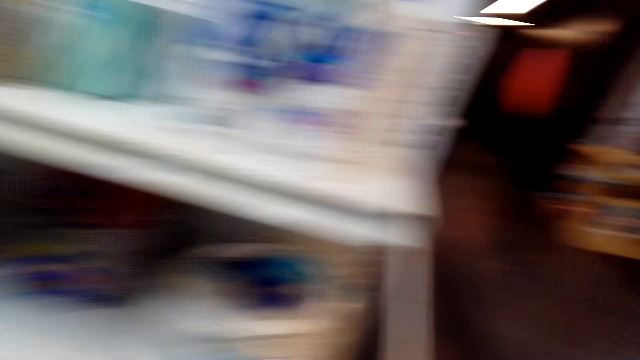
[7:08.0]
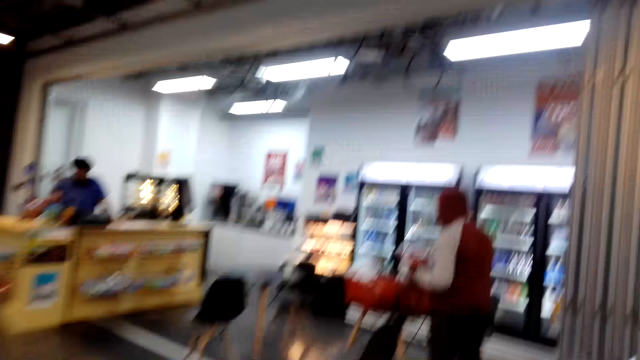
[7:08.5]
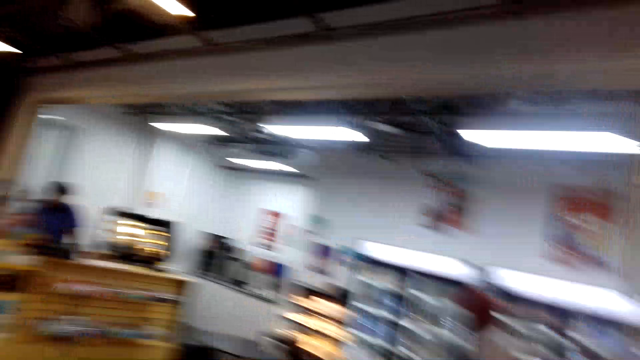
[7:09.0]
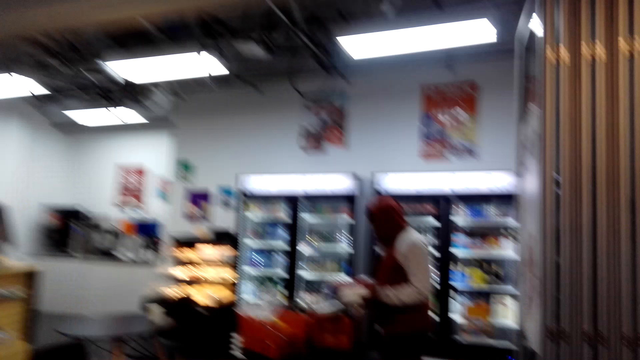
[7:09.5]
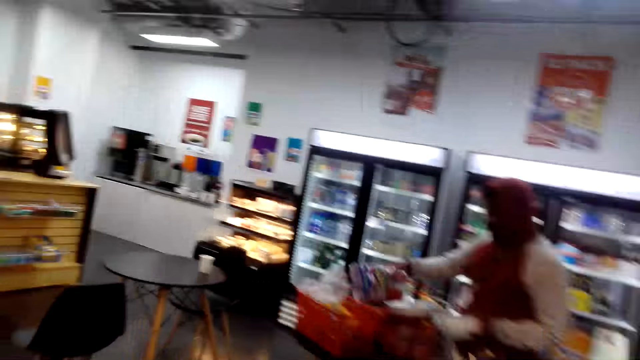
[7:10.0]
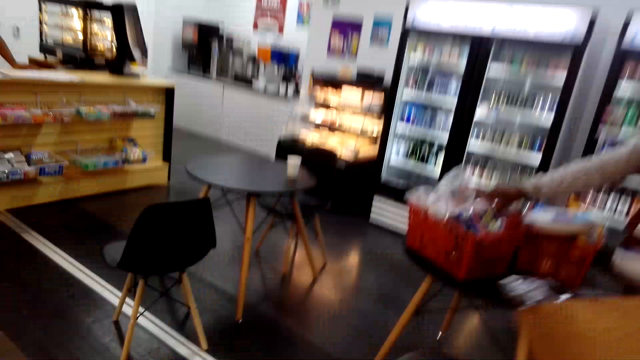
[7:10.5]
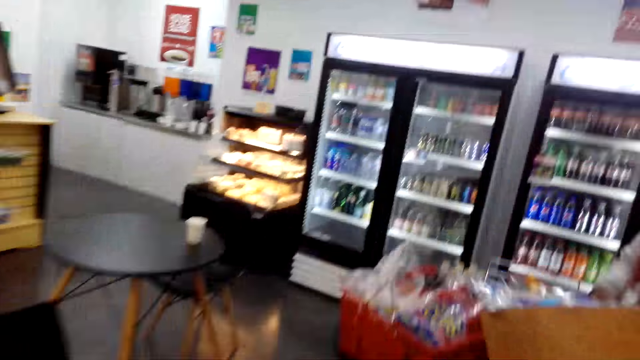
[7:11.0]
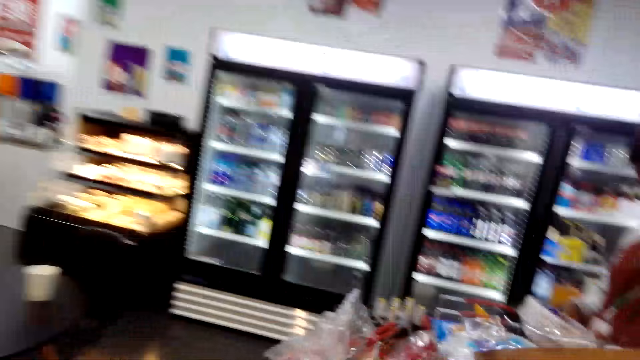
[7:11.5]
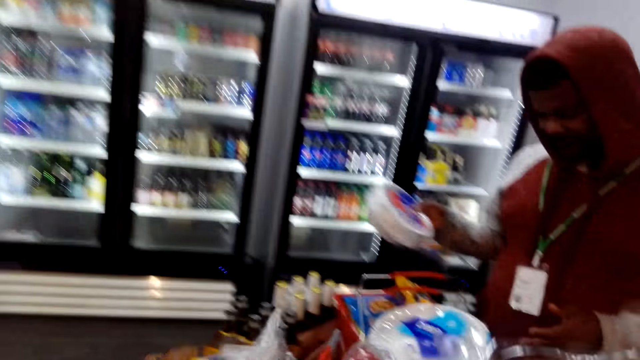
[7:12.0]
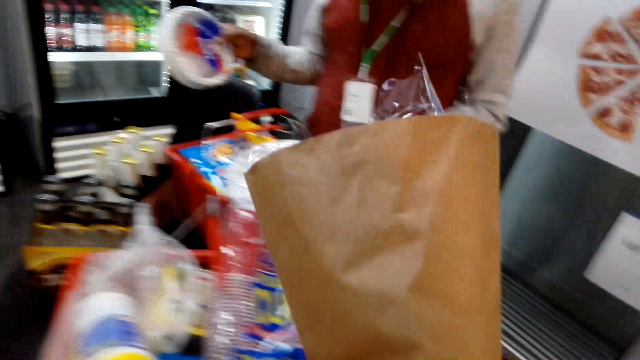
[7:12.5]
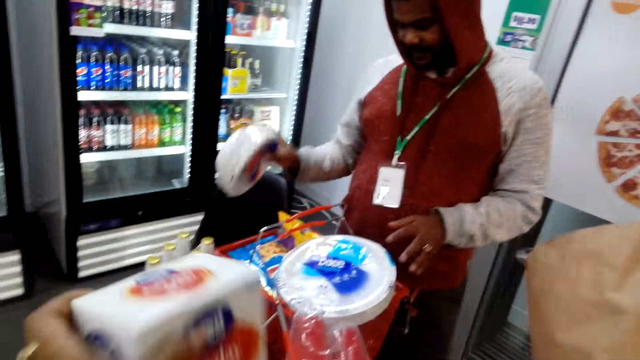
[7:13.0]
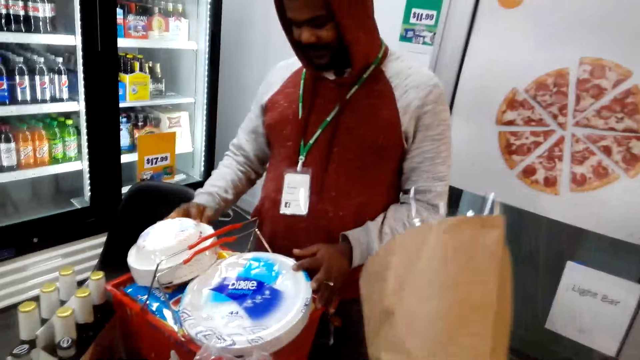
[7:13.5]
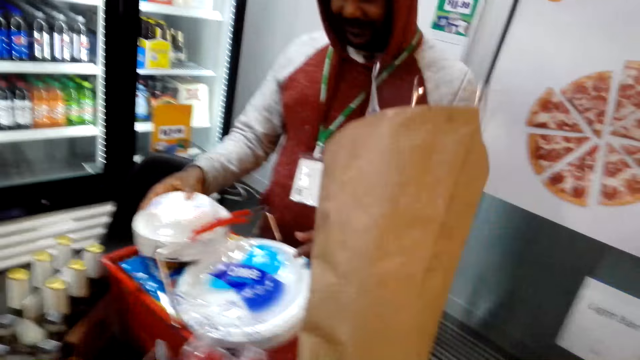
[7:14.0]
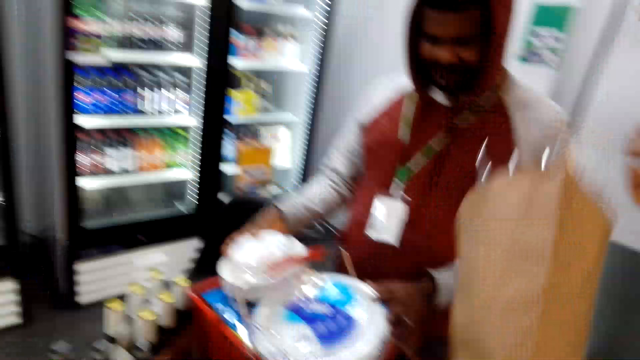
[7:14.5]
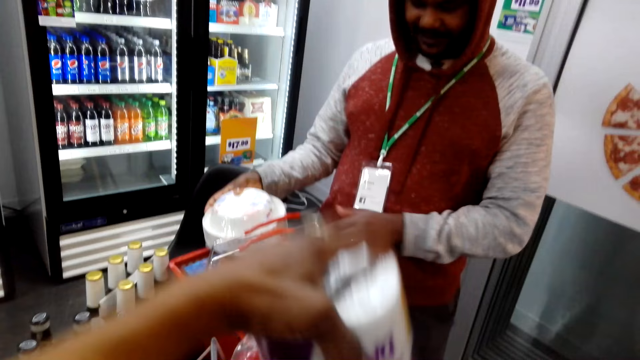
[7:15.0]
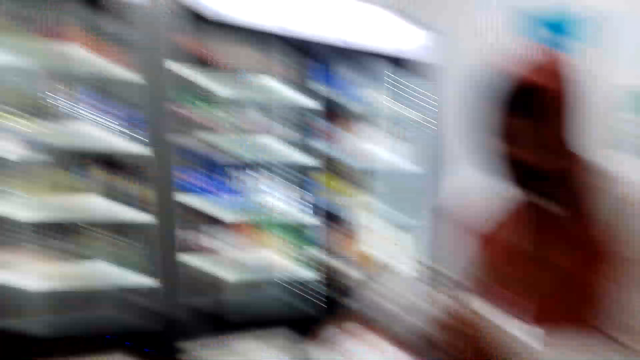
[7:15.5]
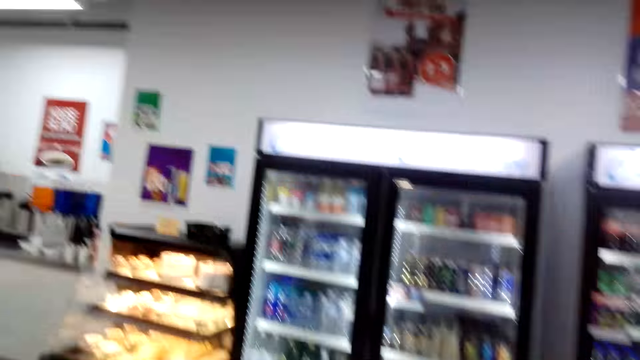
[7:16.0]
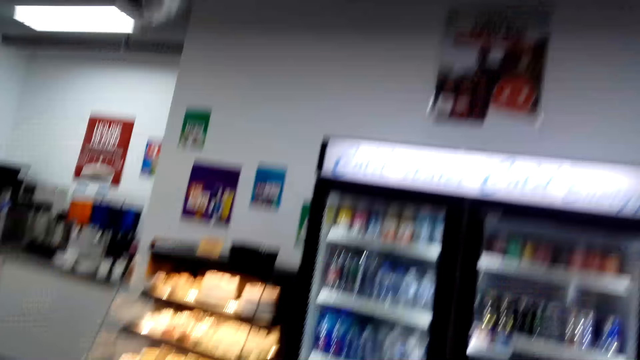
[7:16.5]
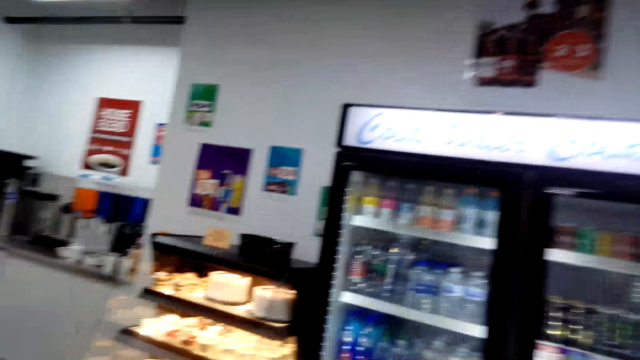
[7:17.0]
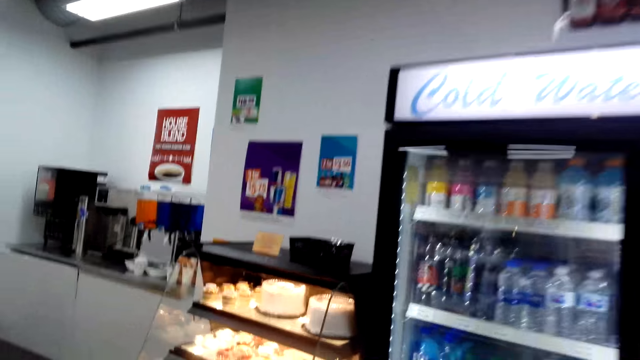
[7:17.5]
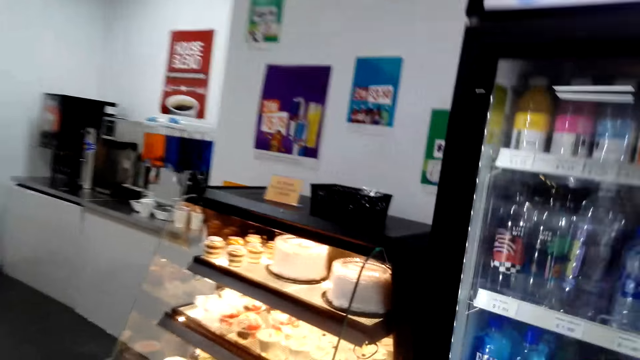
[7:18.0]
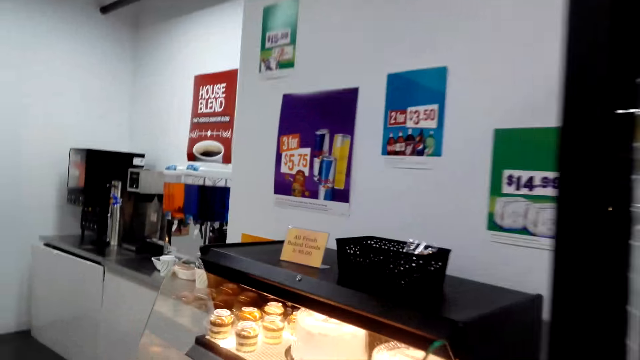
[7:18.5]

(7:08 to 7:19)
The camera wearer walks around the supermarket. A man places the tissues in the supermarket carrier. The camera wearer places the items in the supermarket carrier. The man places plastic plates in the supermarket carrier. The camera wearer places the items in the supermarket carrier. They walk around the supermarket.

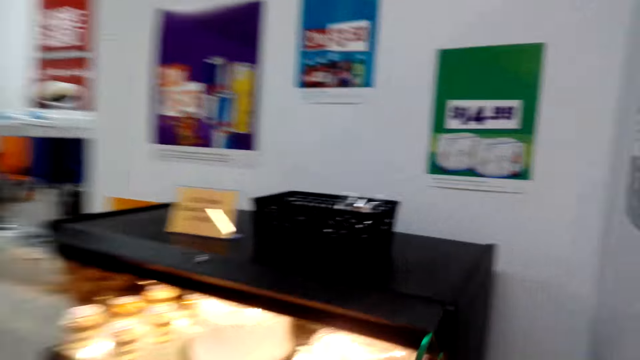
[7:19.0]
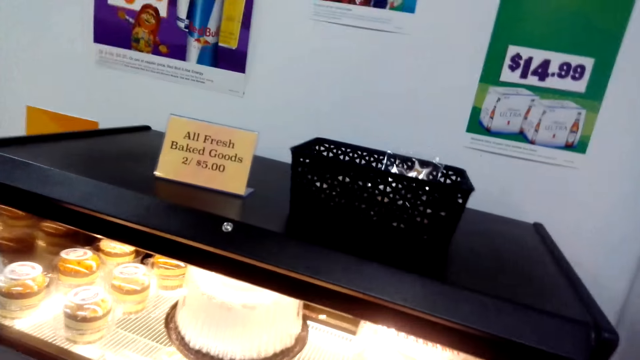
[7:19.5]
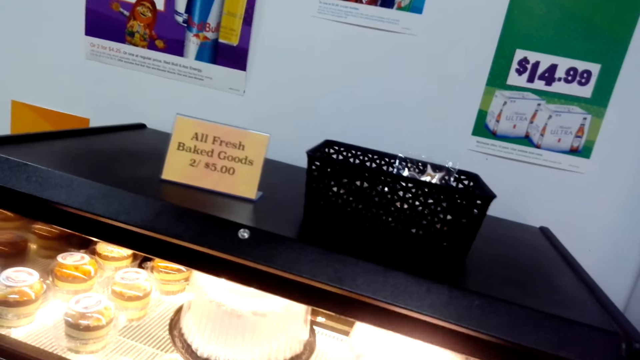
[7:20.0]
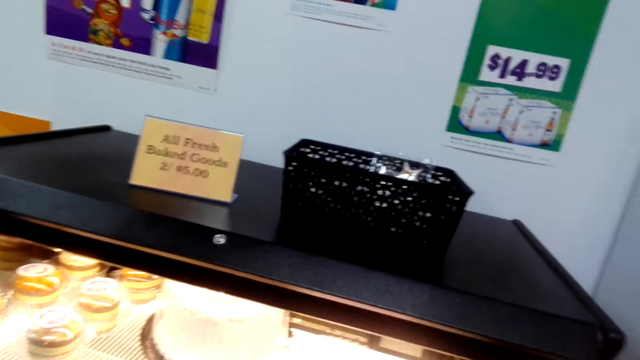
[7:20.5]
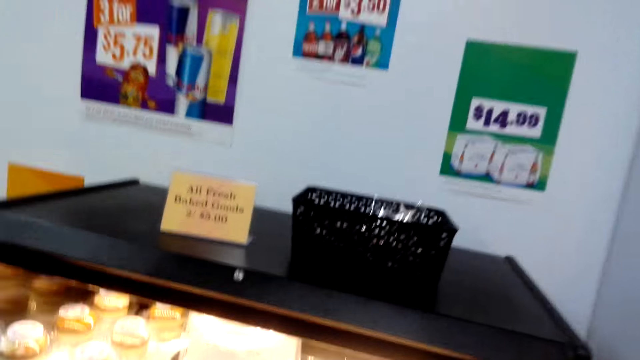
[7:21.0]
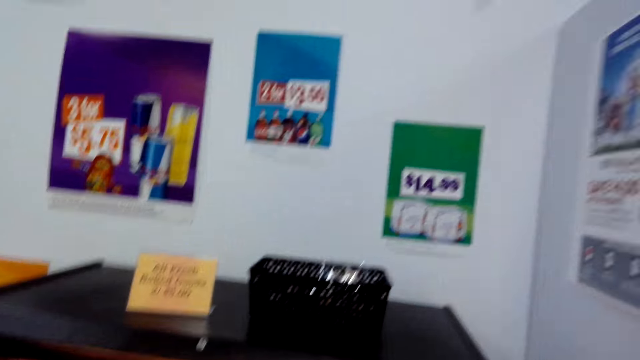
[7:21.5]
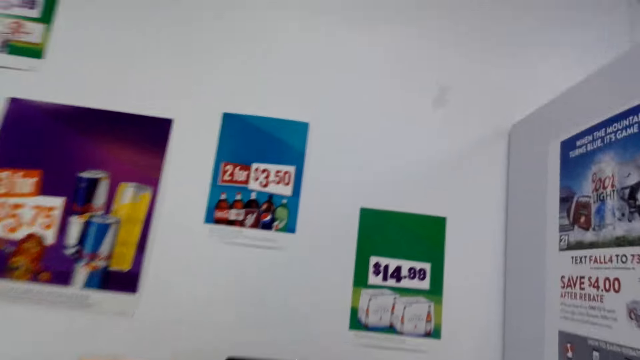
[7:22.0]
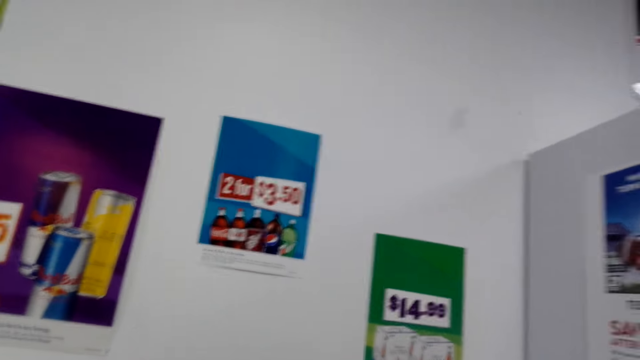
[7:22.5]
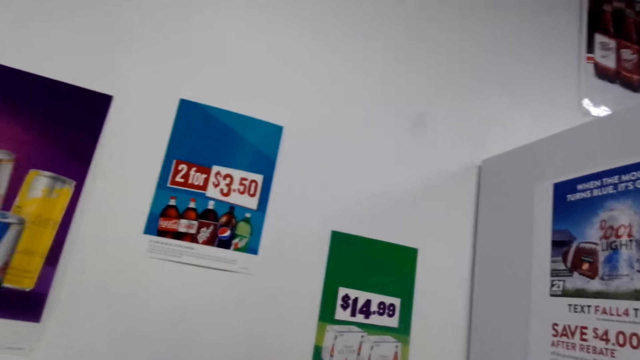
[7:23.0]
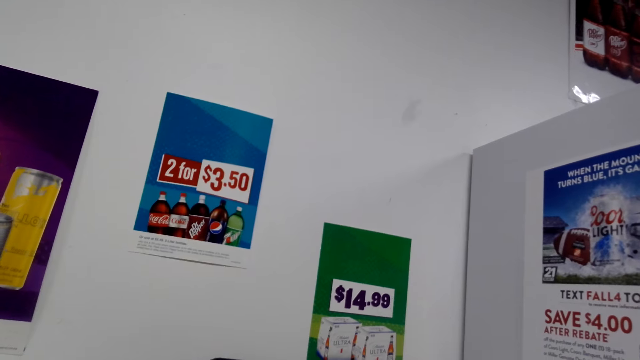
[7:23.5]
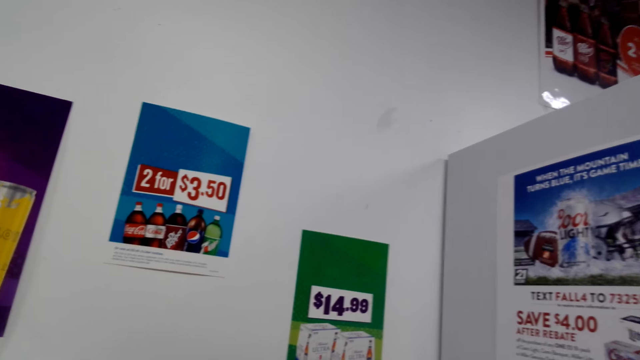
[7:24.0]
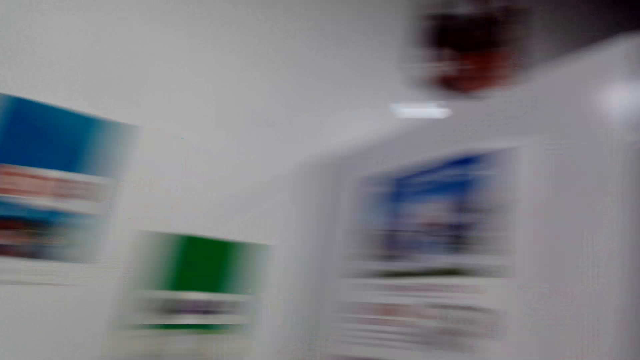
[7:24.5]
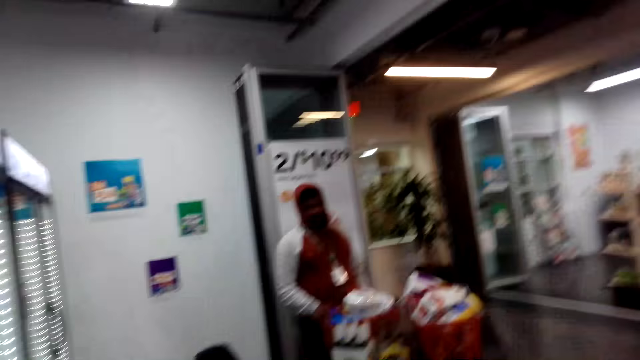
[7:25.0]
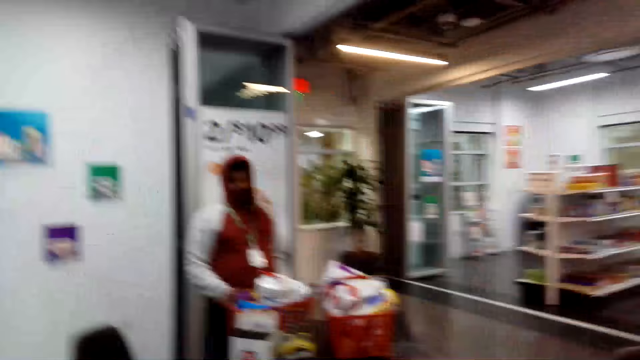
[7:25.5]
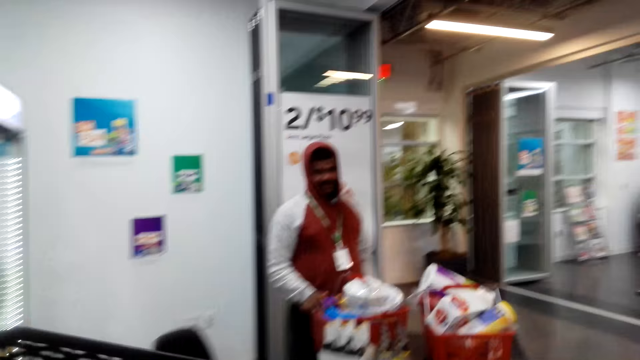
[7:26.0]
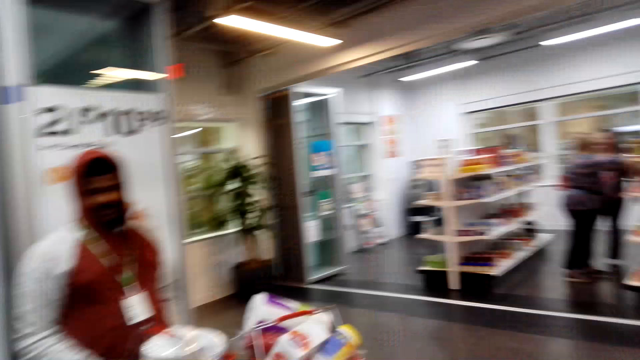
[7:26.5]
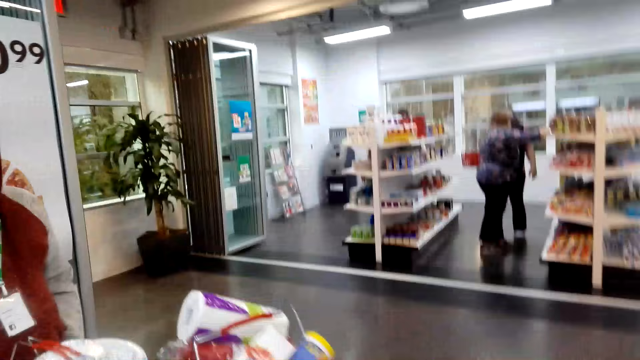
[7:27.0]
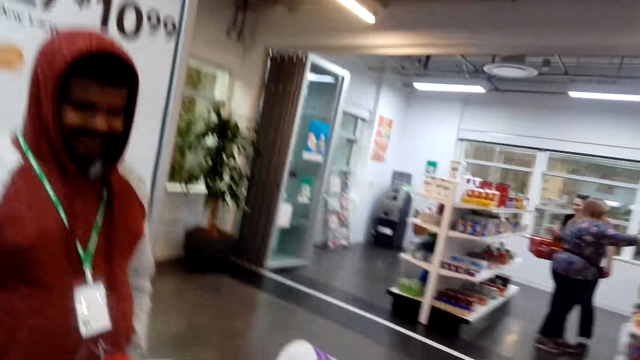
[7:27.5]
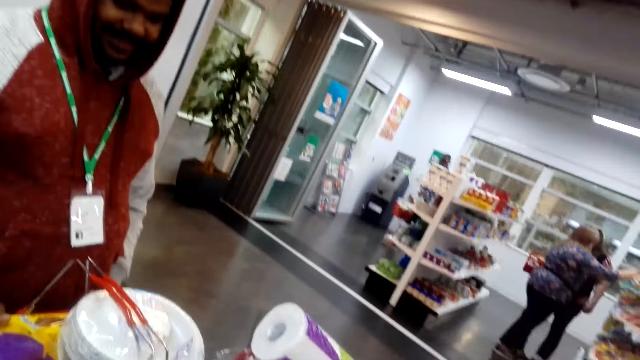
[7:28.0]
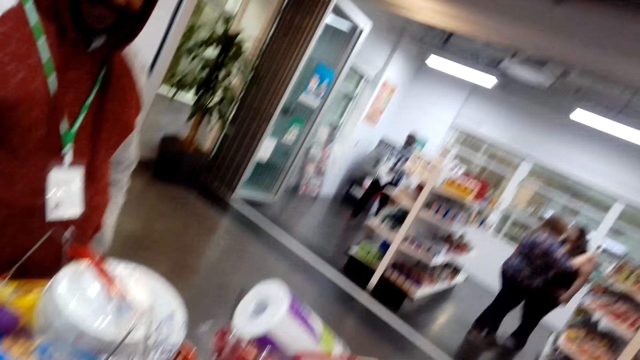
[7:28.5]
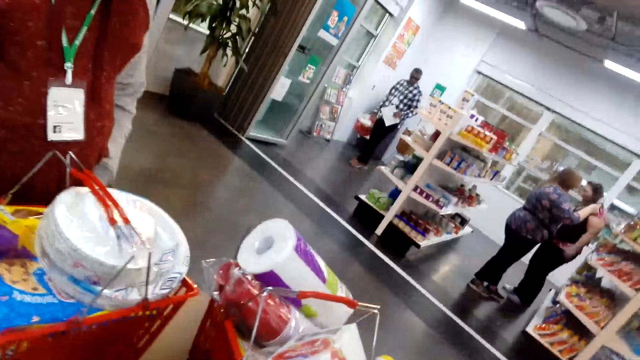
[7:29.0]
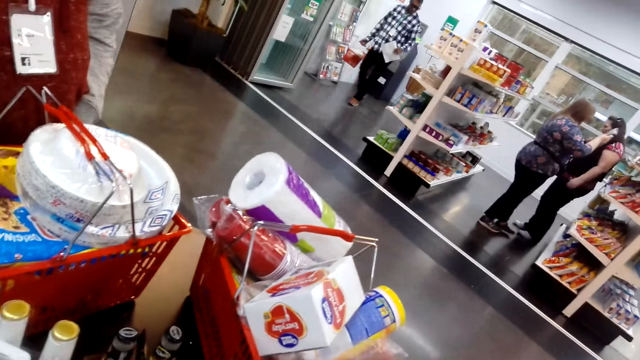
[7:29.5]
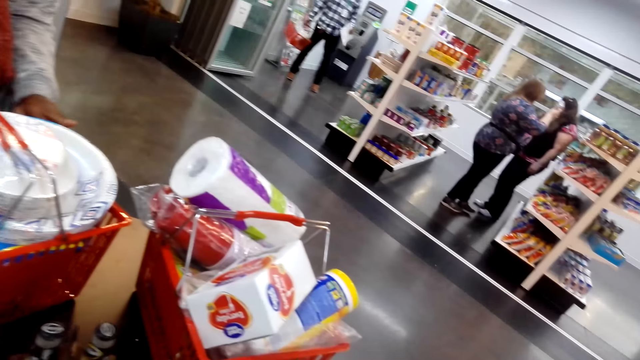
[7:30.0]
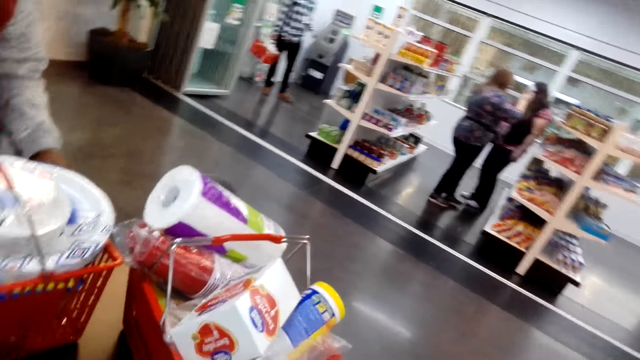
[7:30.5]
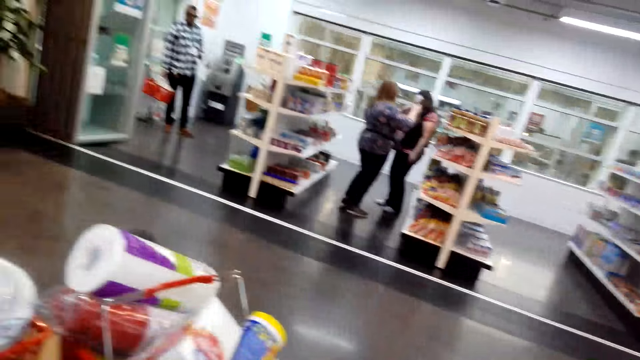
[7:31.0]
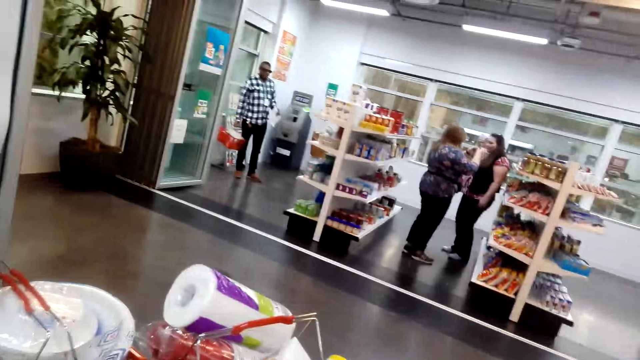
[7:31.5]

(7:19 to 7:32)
The camera wearer looks around. They look at the cakes. They check the price tag. A man stands in the supermarket. The camera wearer walks around the supermarket. The man stands in the supermarket. The camera wearer converses with the man.
